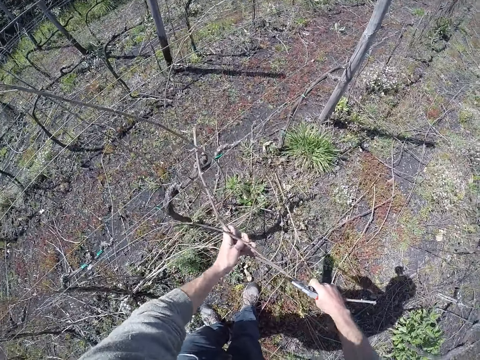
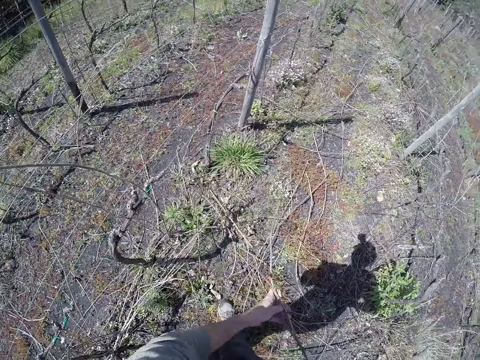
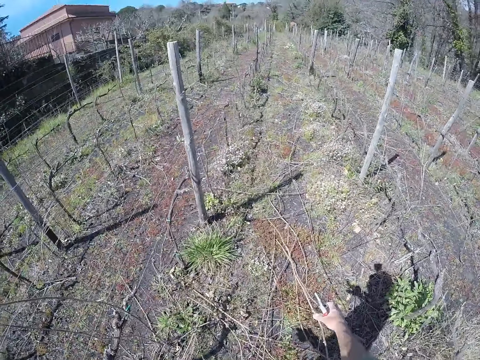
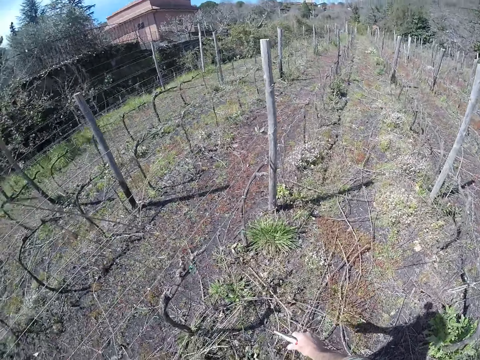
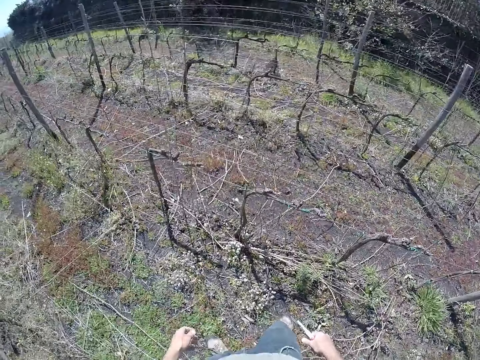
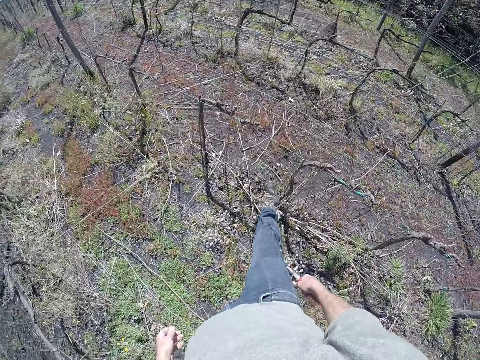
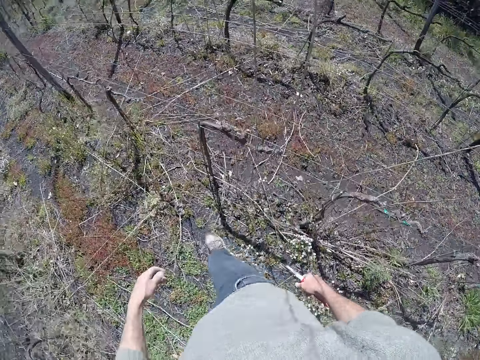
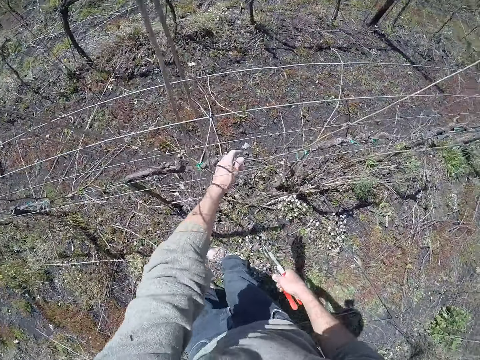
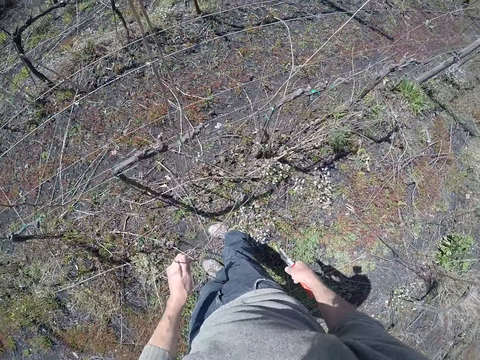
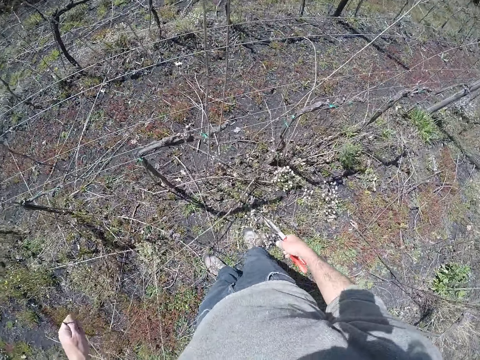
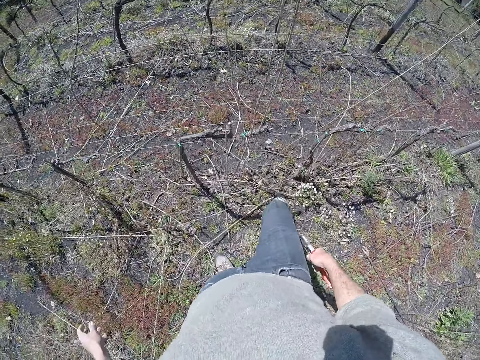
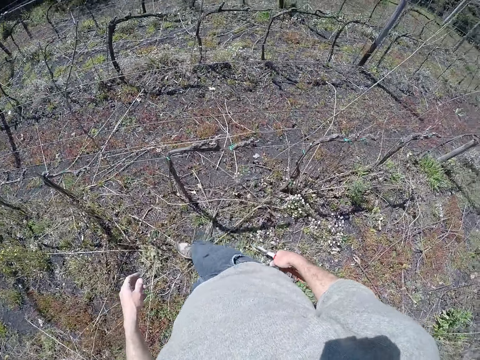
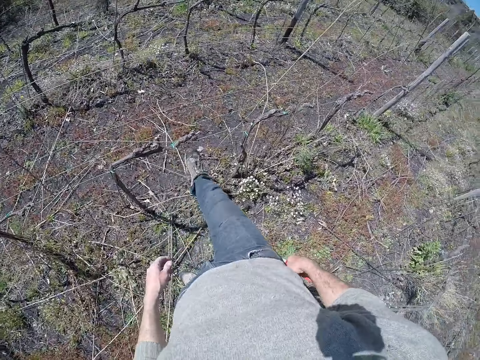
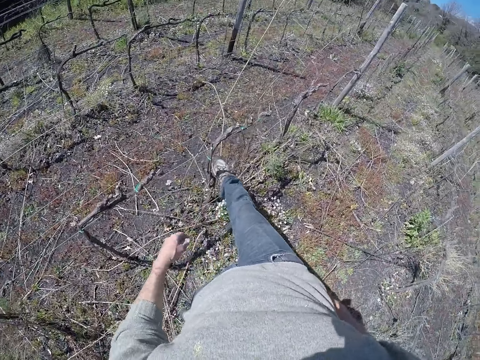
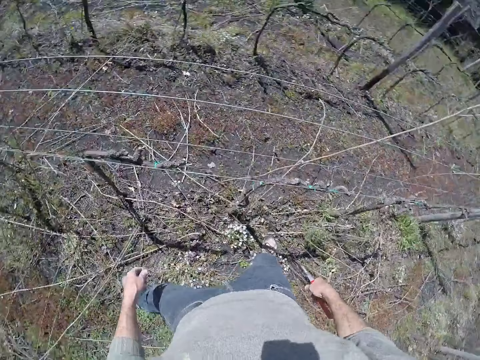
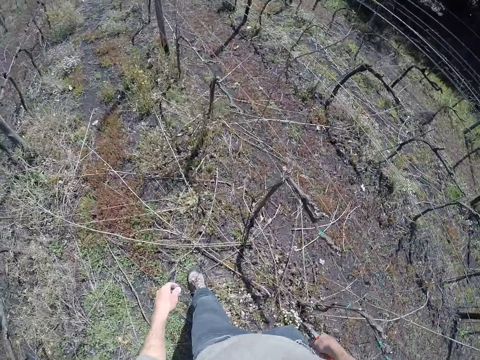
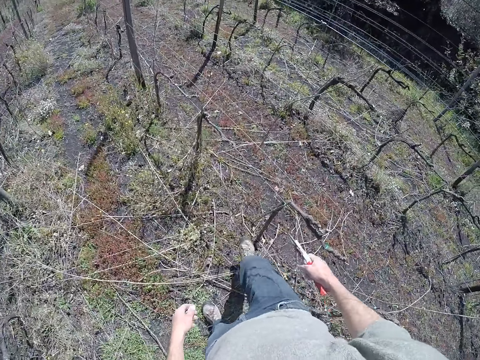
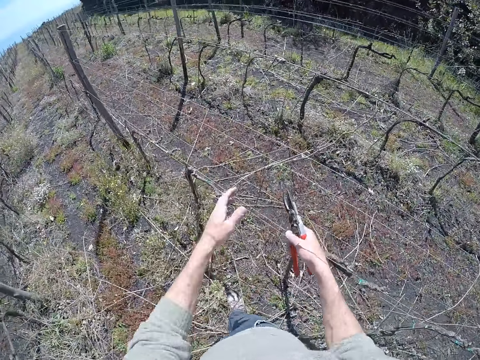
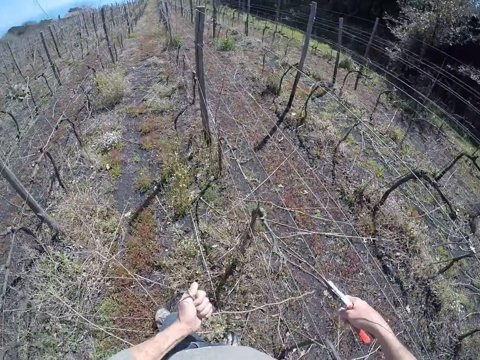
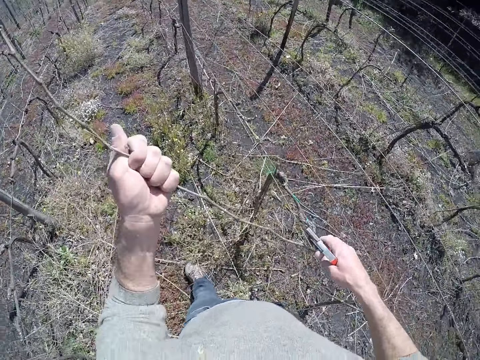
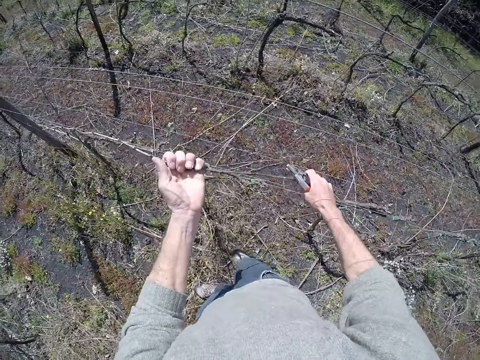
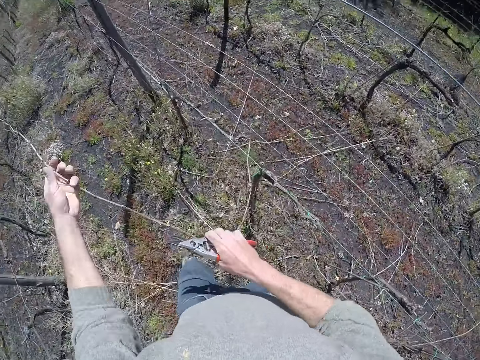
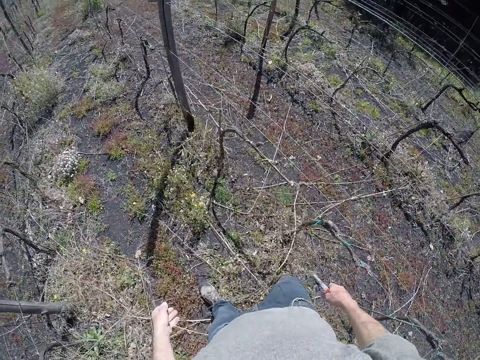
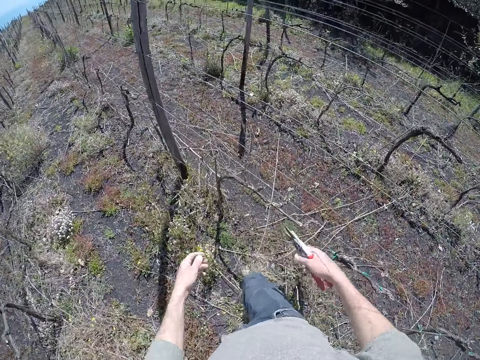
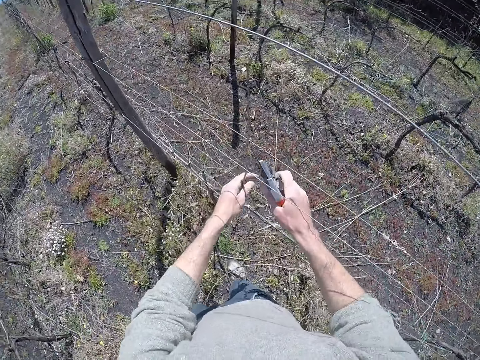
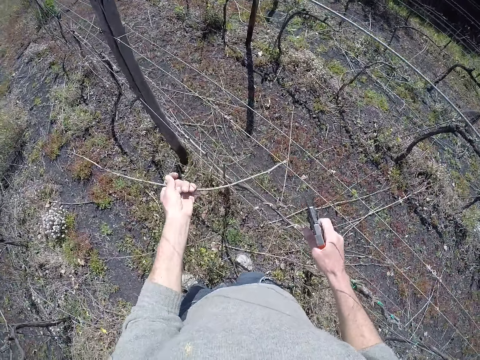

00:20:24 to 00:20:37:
The camera wearer drops the twig on the ground with both hands. He moves around. He pulls a twig from the wire with his left hand. He drops the twig on the ground with his left hand. He pulls a twig from the wire with both hands. He drops the twig on the ground with both hands. He pulls a twig from the wire with his left hand.

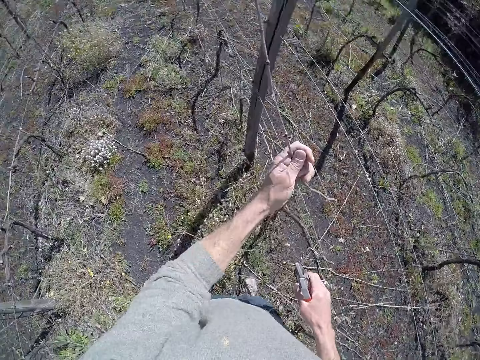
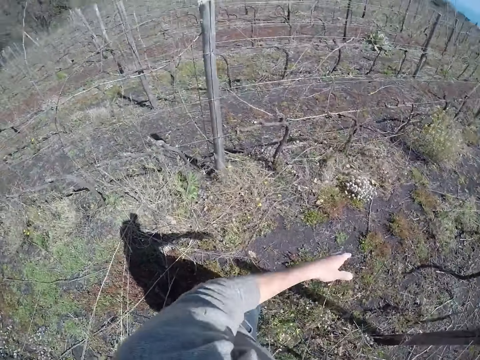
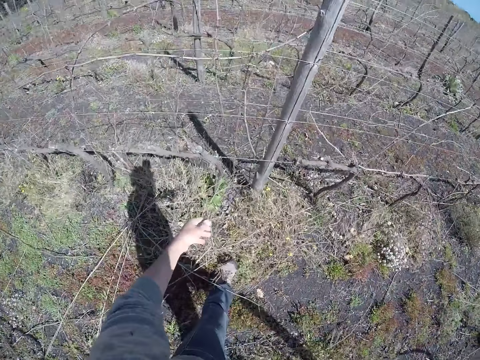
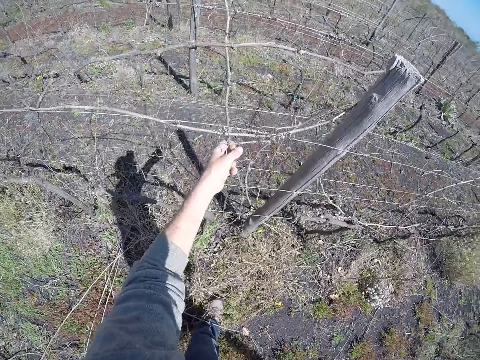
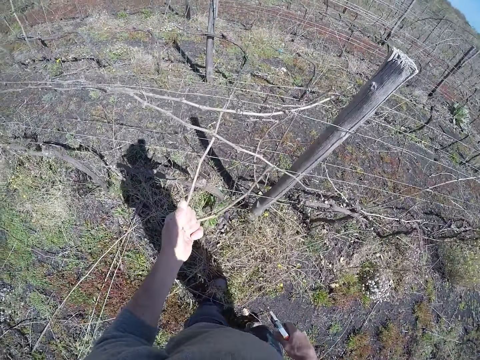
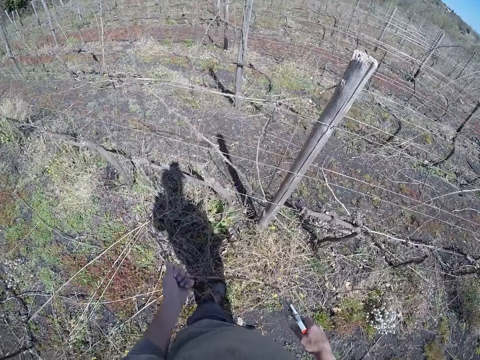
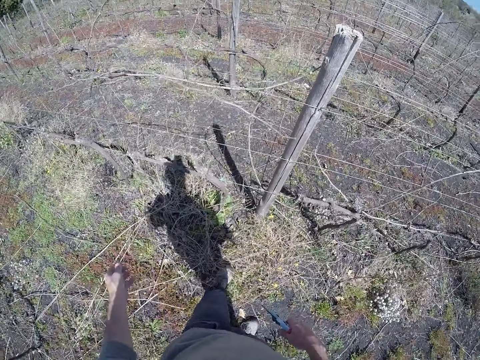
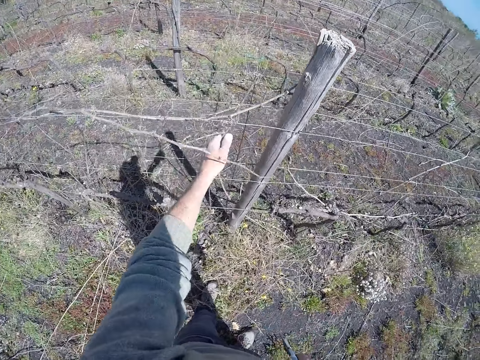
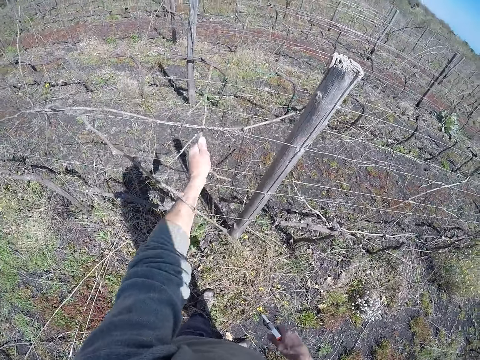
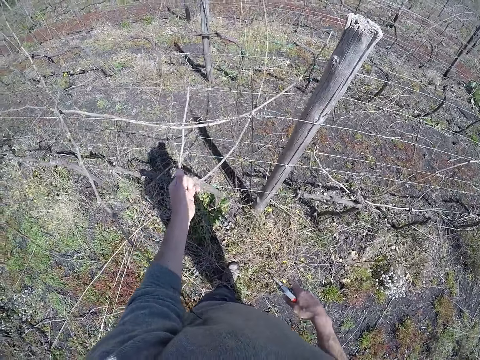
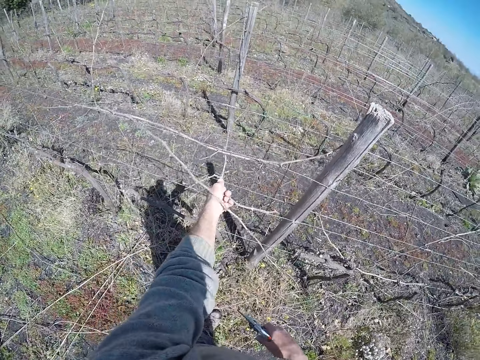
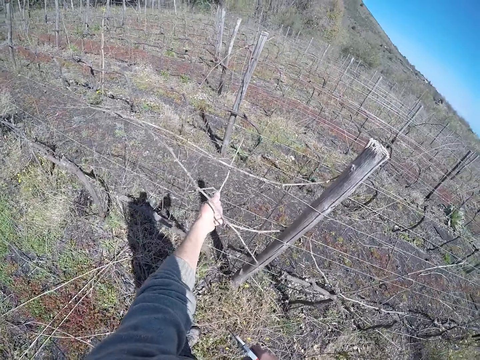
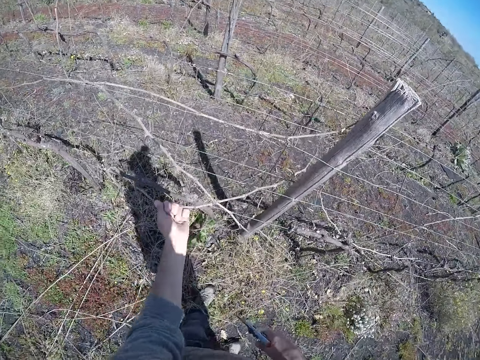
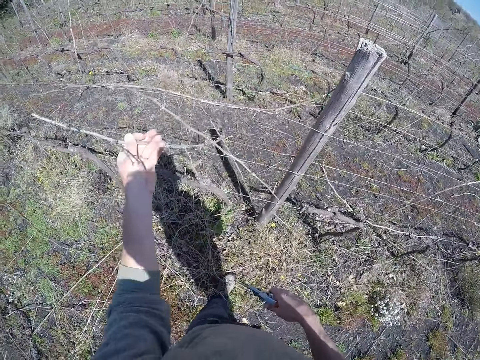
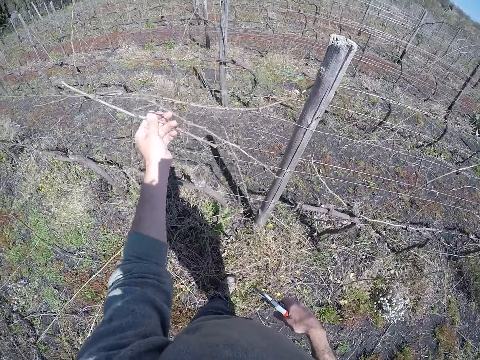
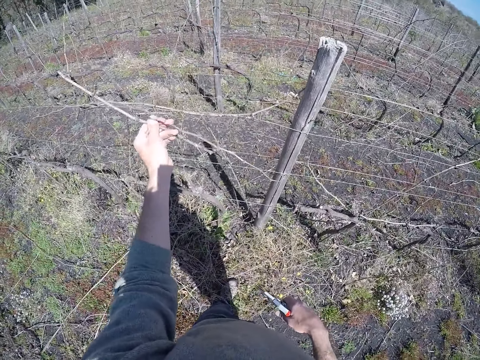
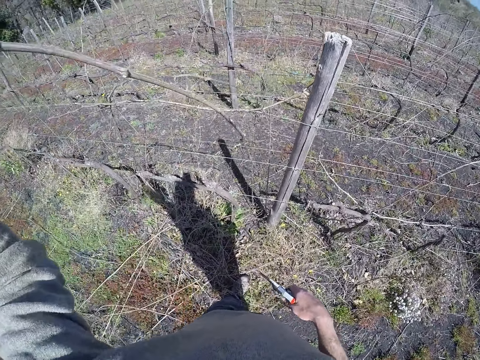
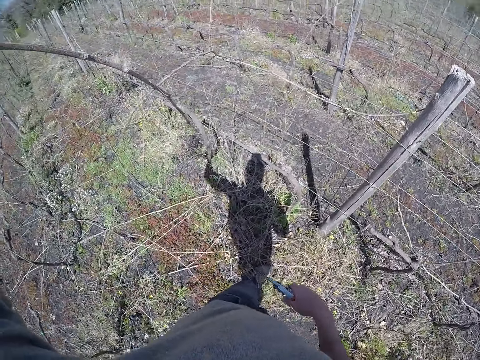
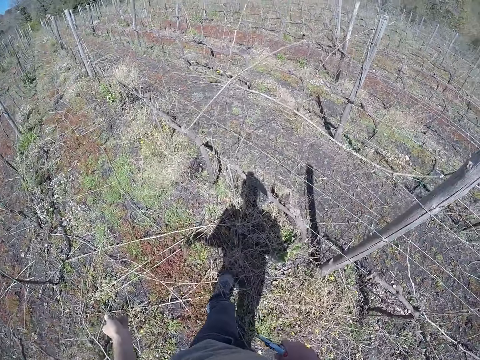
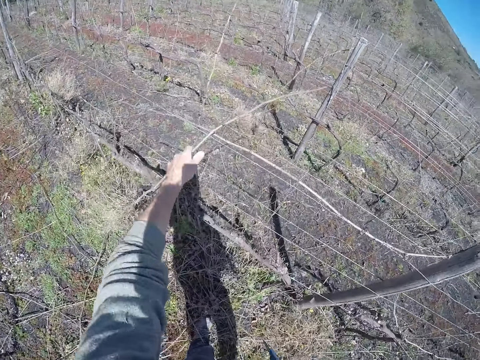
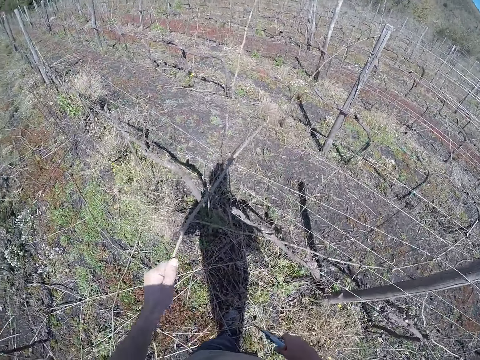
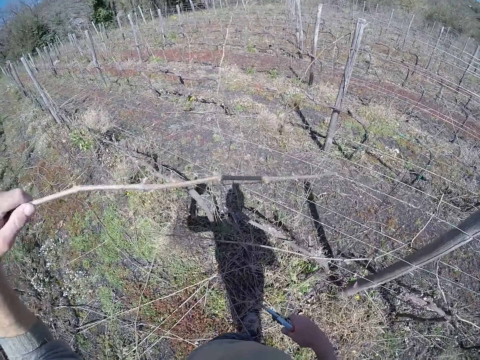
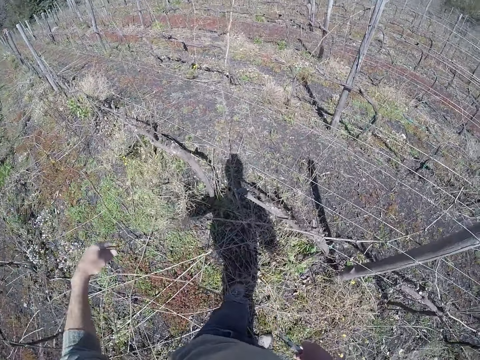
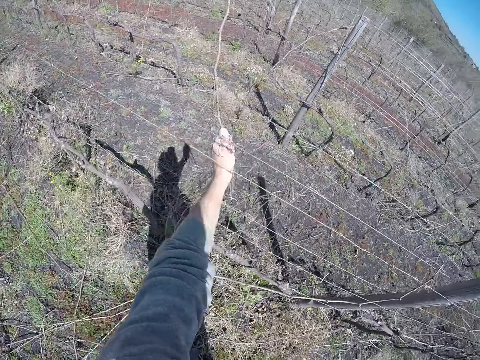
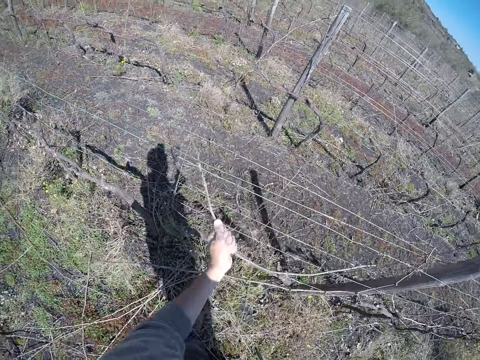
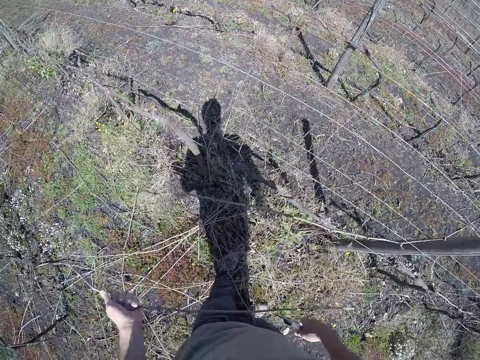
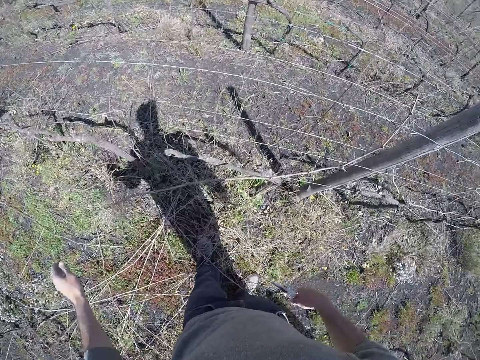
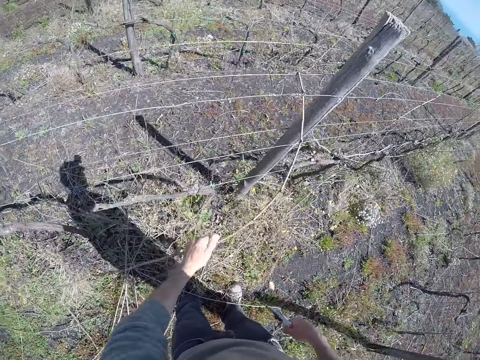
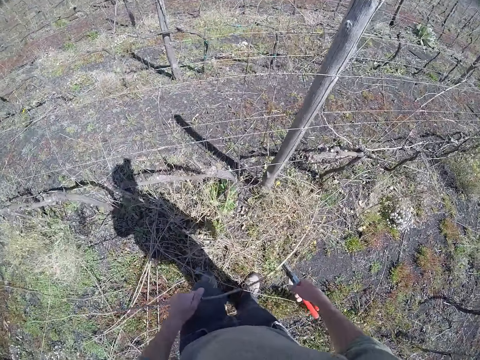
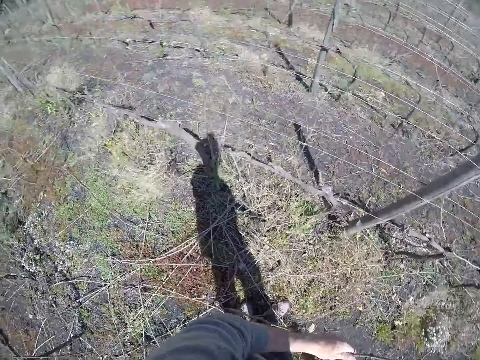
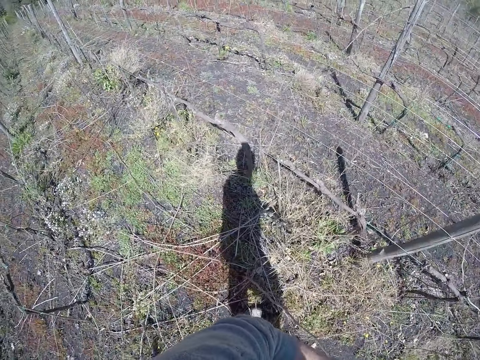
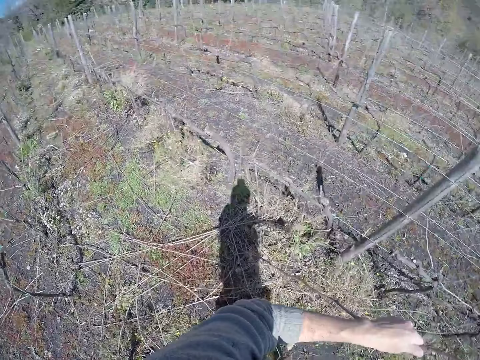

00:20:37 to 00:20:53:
The camera wearer drops the twig on the ground with his left hand. He pulls a twig from the wire with his left hand. He drops the twig on the ground with his left hand. He pulls a twig from the wire with his left hand. He drops the twig on the ground with his left hand. He pulls a twig from the wire with his left hand. He drops the twig on the ground with his left hand. He pulls a twig from the wire with his left hand. He drops the twig on the ground with his left hand. He pulls a twig from the wire with his left hand. He drops the twig on the ground with his left hand.
